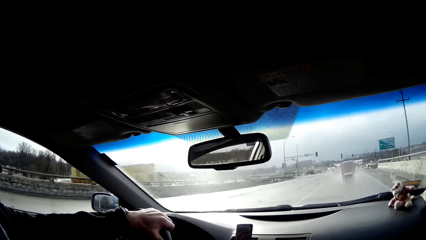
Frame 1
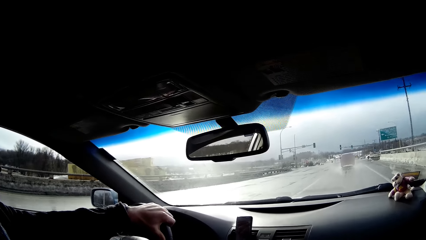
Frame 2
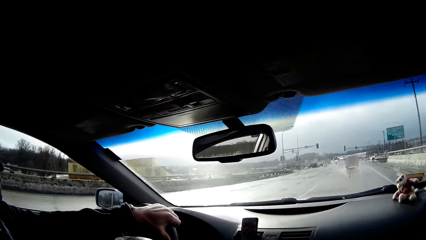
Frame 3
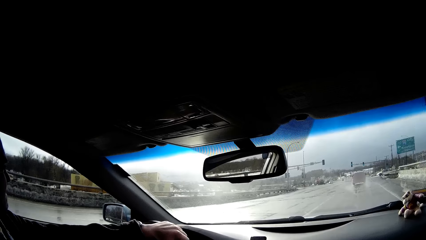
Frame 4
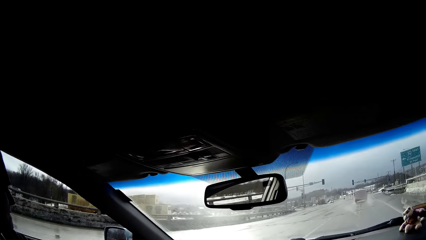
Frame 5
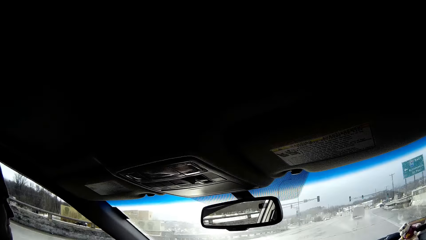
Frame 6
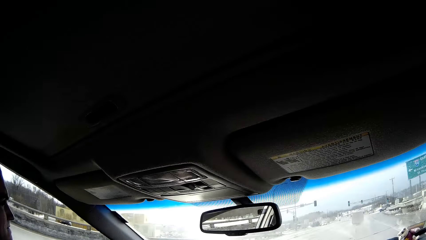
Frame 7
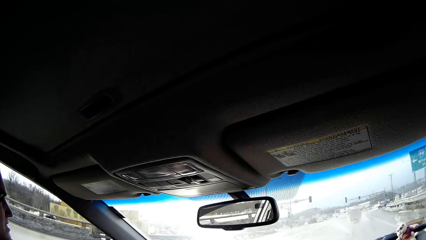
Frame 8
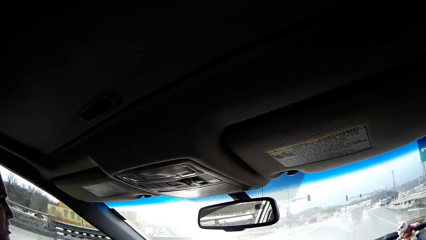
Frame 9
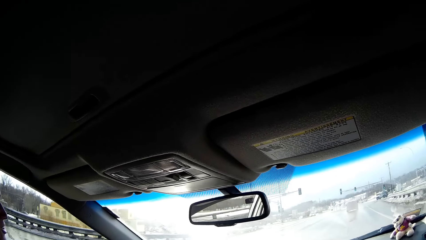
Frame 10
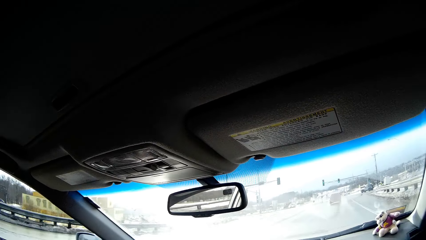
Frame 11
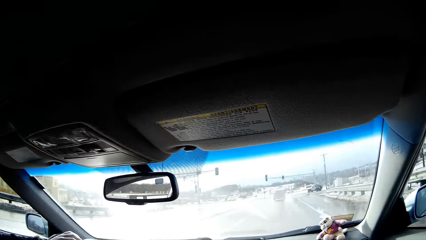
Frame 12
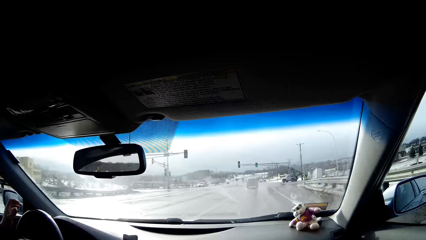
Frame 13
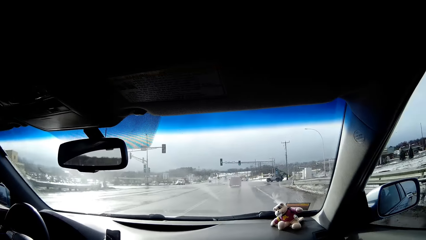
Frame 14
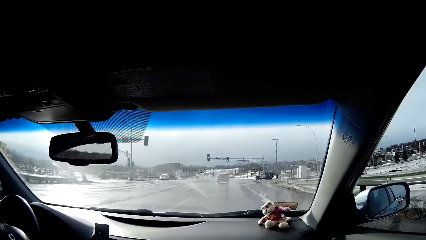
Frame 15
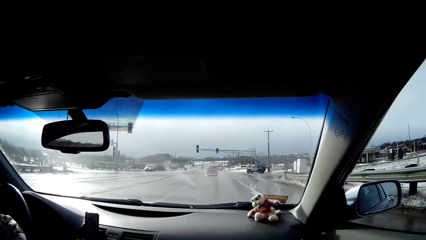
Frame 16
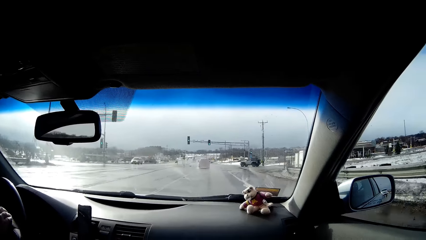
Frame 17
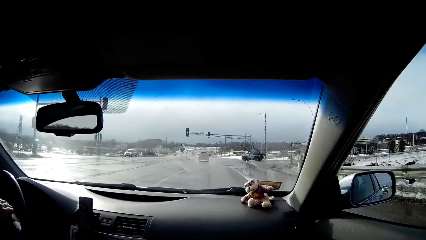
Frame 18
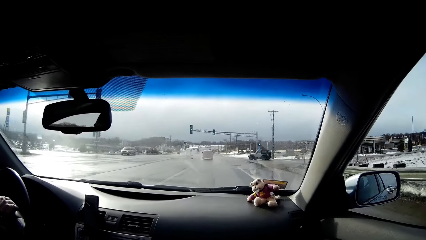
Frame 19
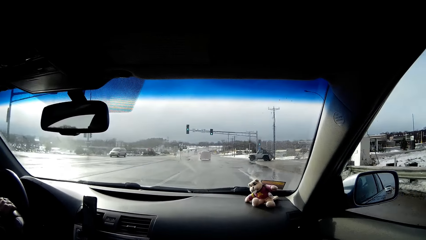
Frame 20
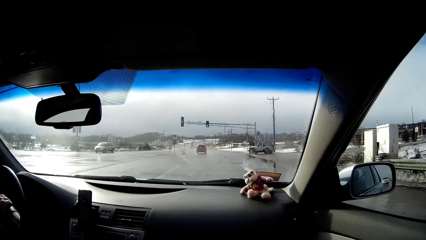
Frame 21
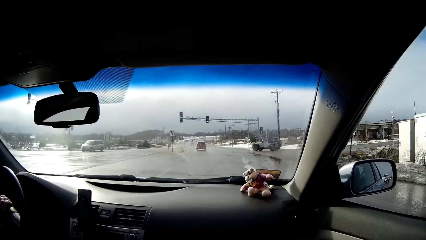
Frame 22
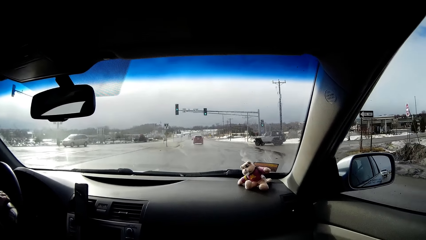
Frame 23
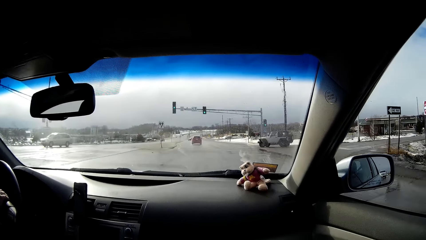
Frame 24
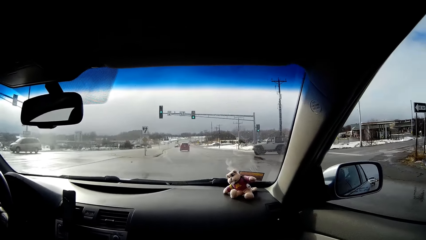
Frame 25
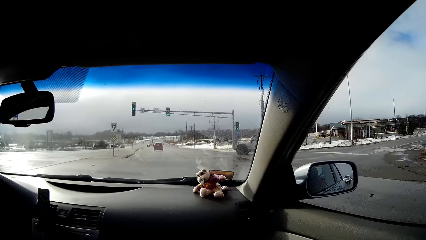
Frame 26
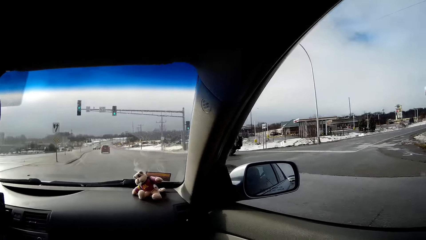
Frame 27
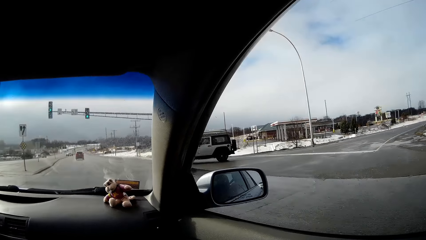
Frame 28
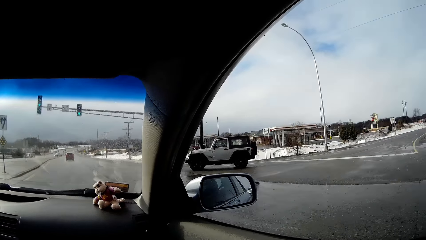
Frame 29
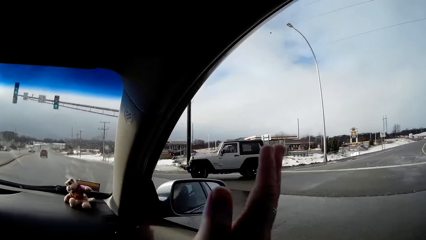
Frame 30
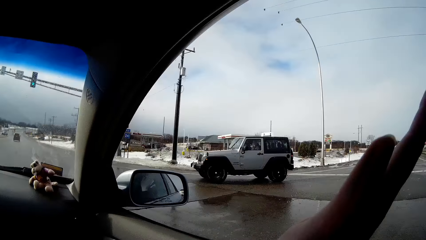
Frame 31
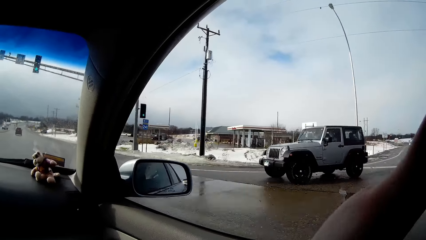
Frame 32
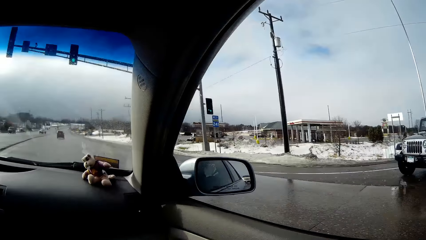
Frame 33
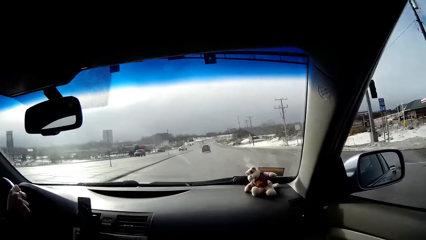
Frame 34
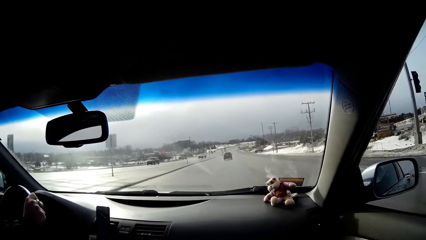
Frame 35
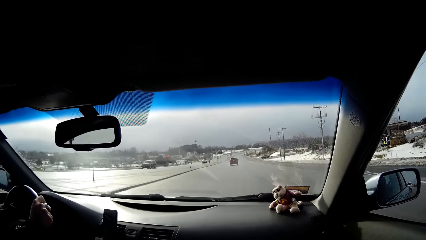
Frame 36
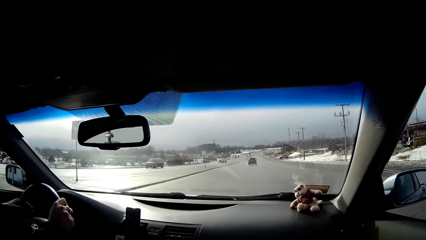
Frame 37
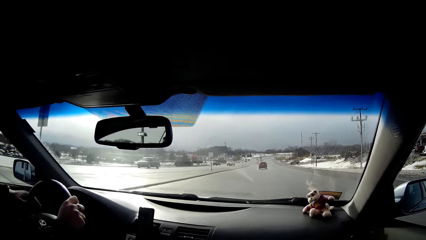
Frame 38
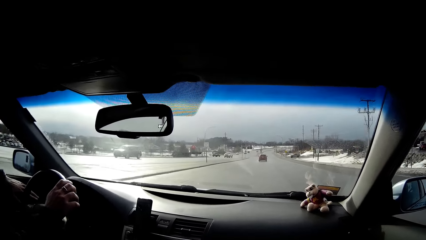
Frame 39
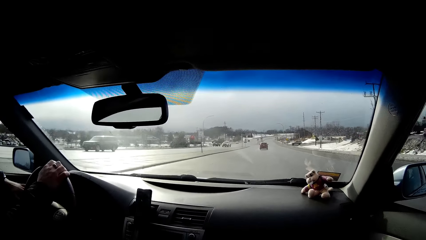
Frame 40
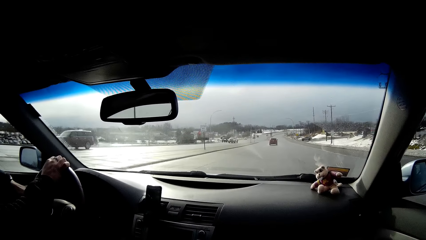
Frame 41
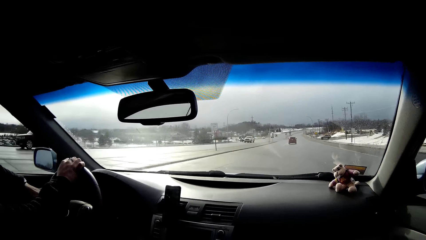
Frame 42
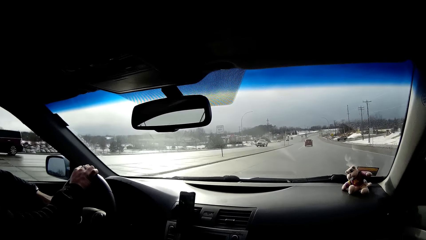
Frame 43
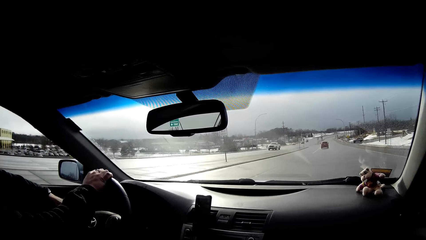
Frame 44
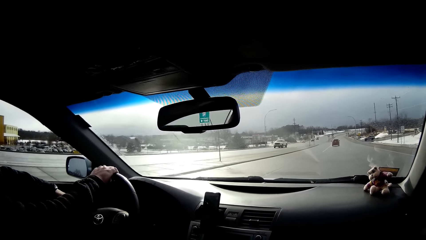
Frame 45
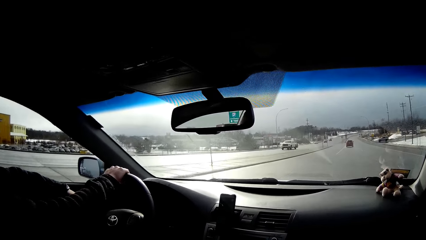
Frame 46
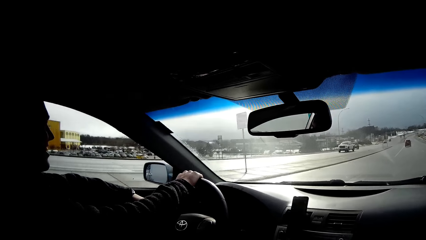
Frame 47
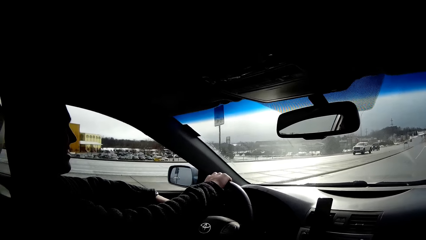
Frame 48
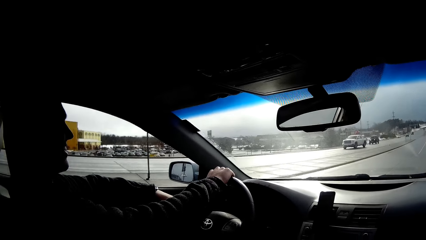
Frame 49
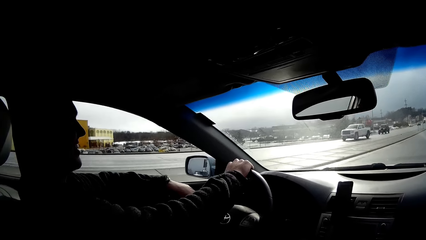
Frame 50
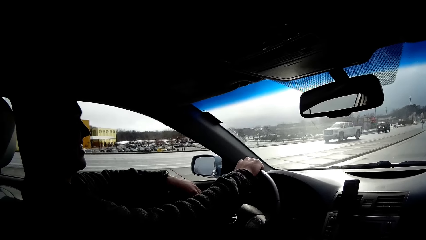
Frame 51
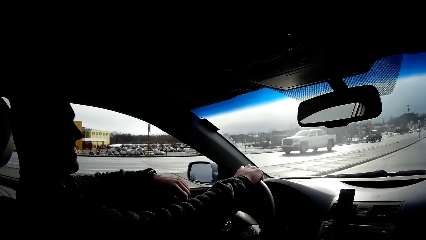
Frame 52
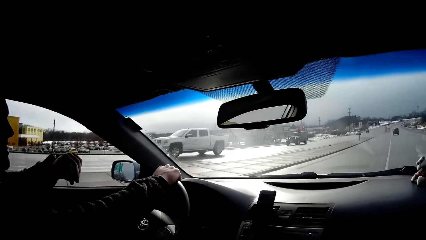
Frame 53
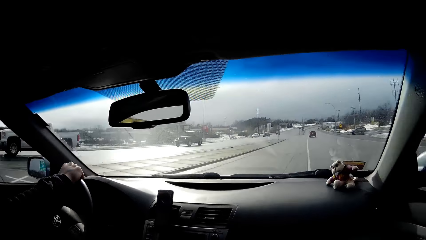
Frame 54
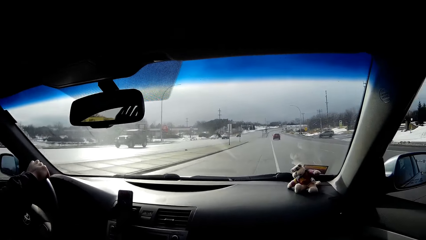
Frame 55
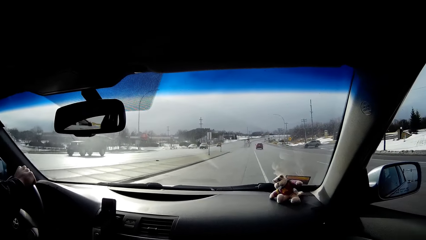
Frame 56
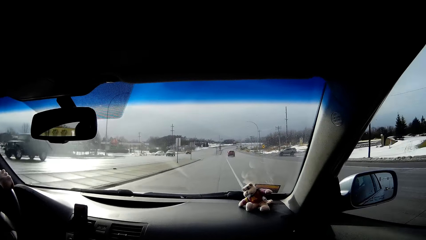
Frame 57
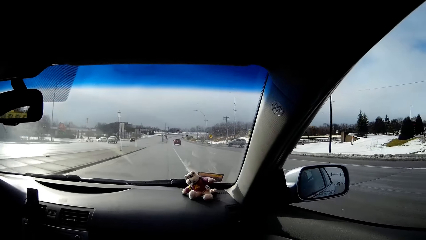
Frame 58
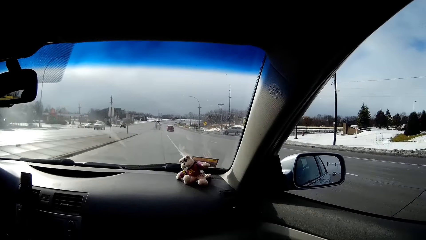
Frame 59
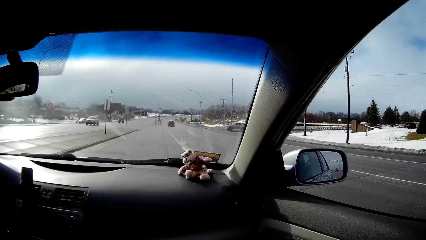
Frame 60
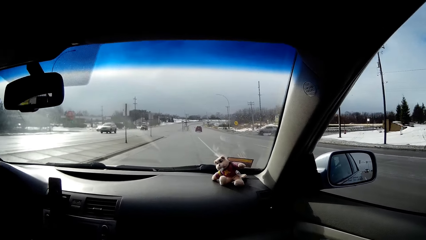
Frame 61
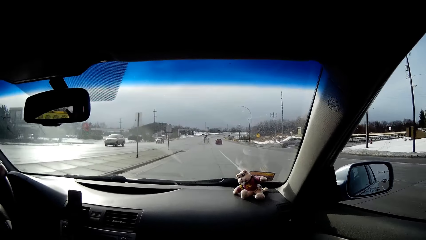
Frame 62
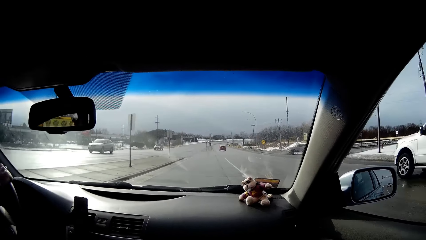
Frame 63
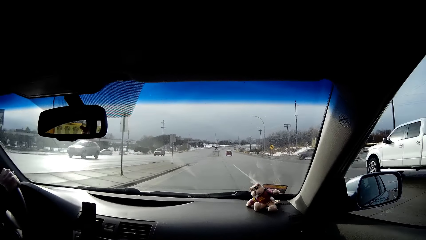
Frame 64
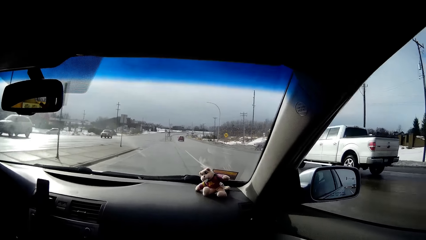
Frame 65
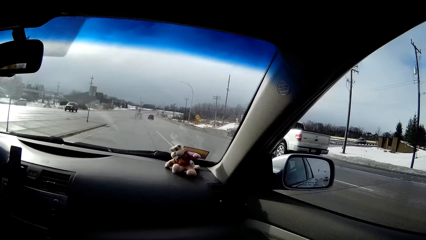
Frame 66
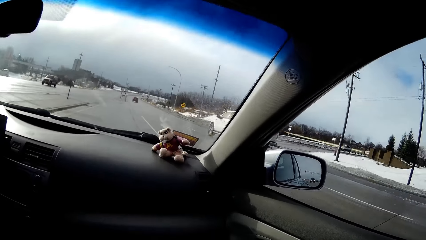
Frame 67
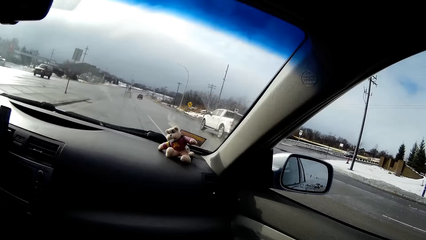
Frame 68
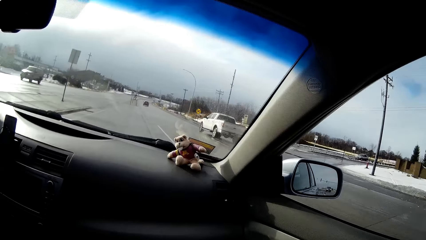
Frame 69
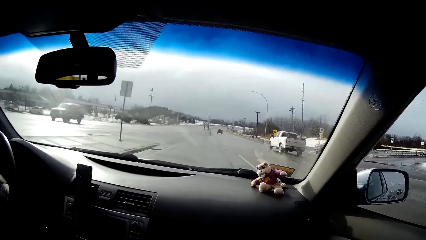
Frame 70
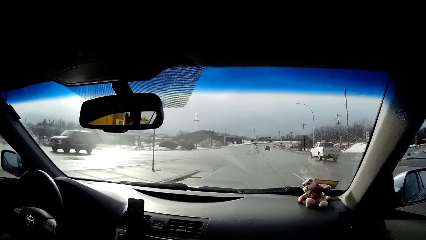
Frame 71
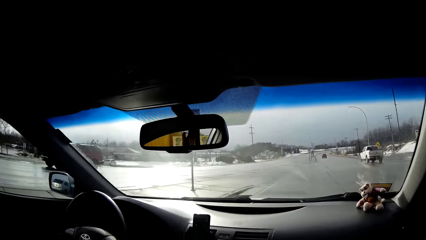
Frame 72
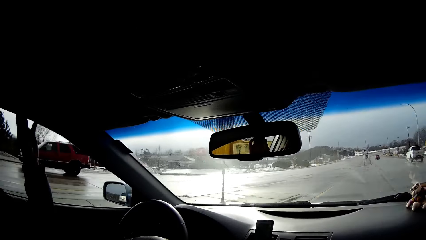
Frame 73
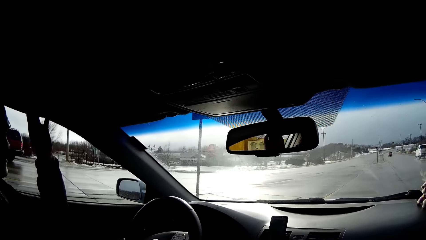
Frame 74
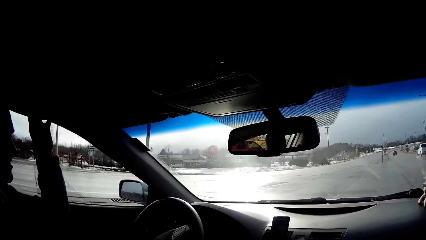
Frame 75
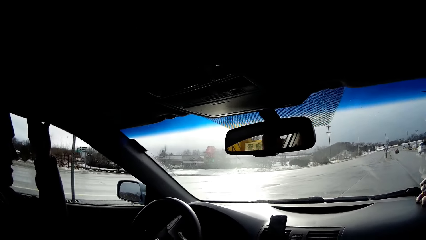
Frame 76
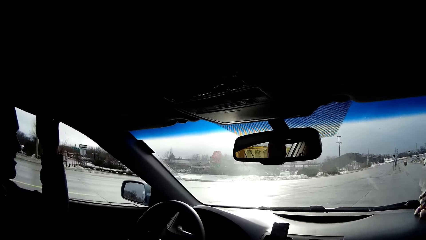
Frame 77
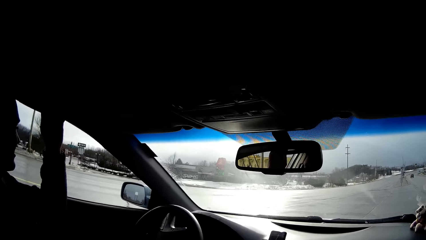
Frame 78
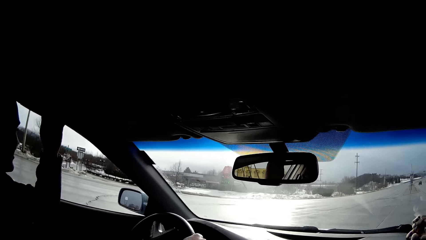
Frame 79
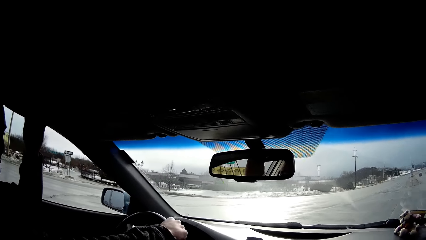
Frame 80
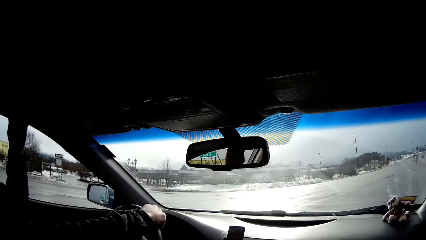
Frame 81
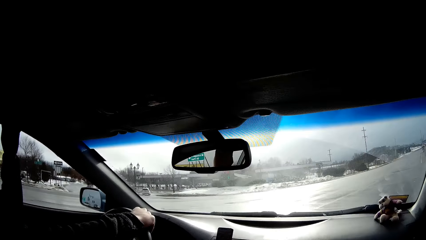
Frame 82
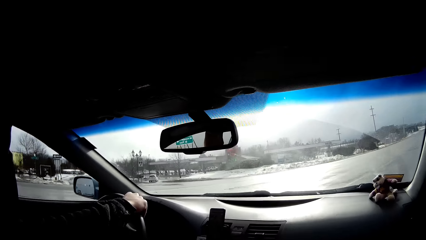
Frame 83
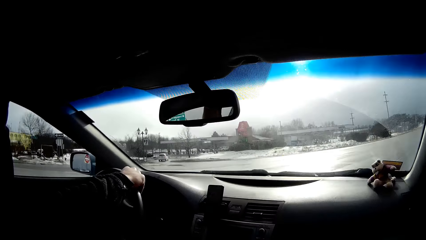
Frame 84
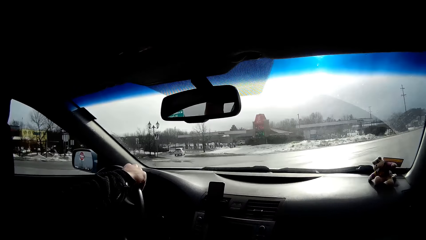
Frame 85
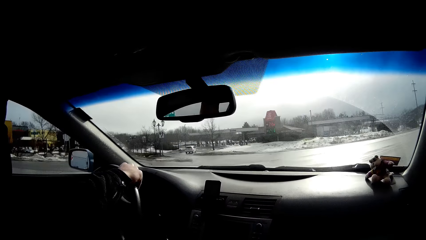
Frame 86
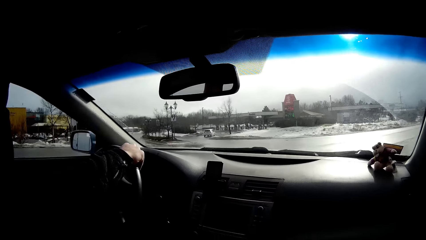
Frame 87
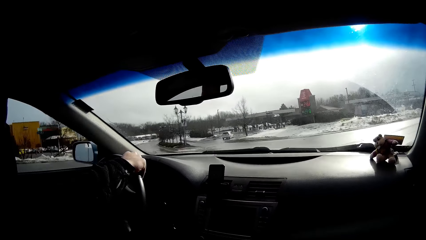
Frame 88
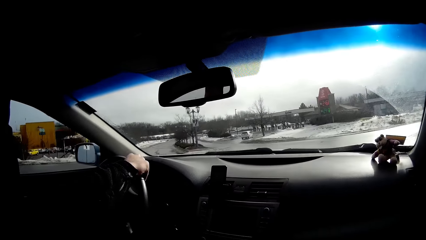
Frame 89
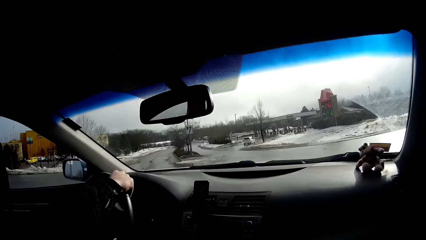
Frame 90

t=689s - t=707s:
The camera wearer moves the hand up to the window. A person smiles in the car. The person moves the hand up to the window.
